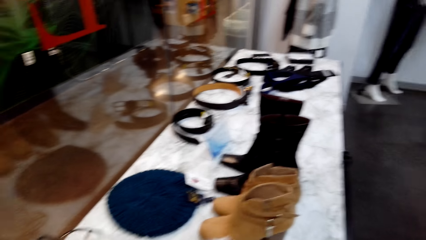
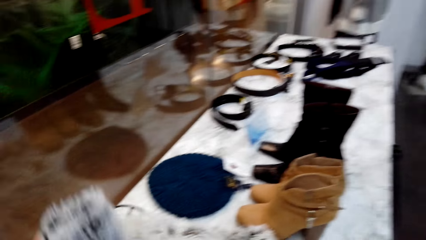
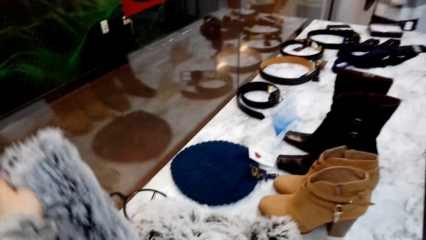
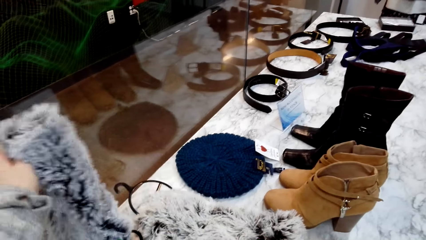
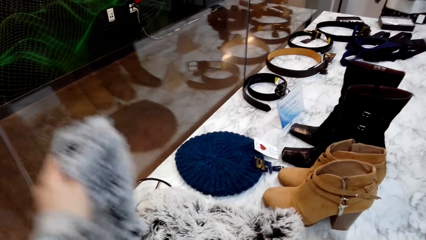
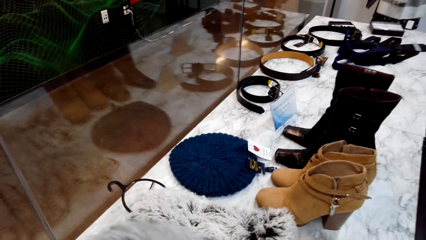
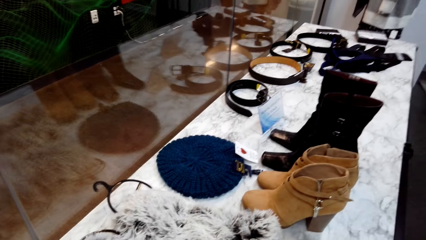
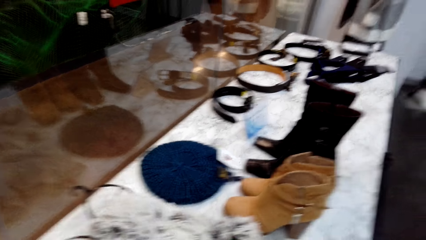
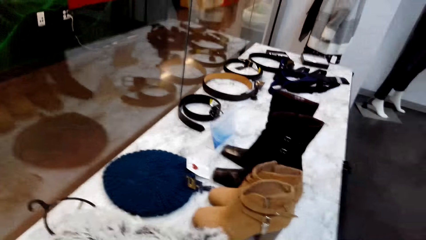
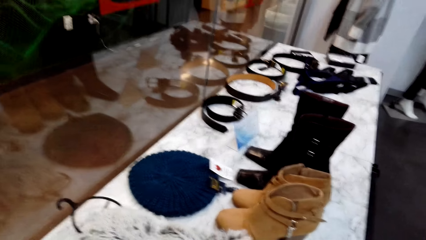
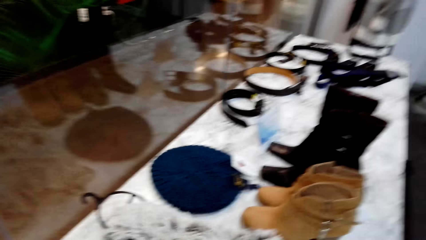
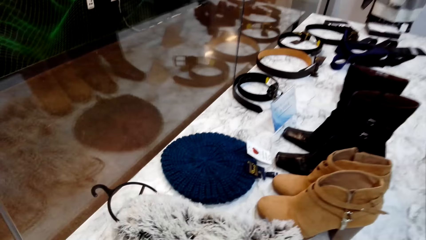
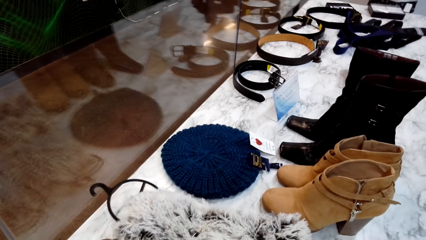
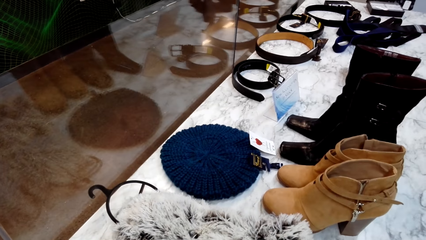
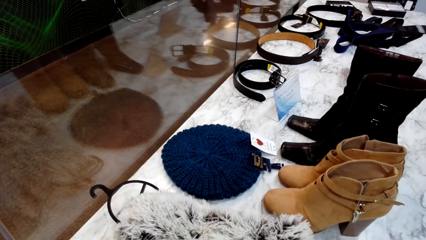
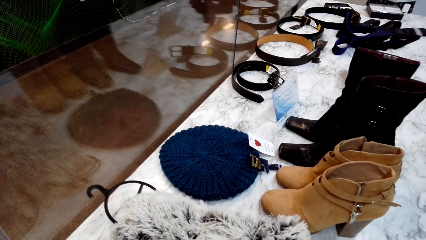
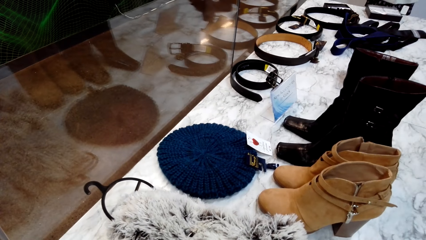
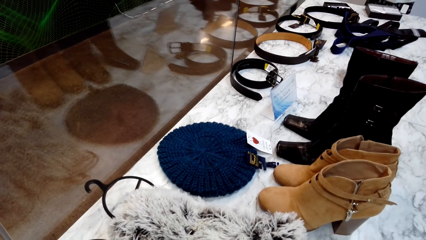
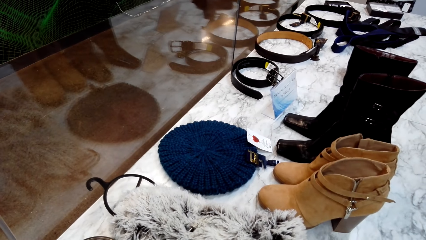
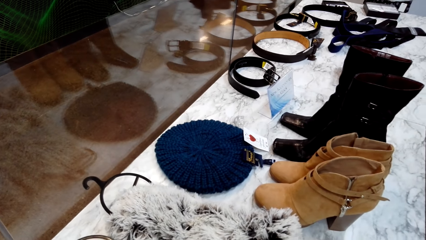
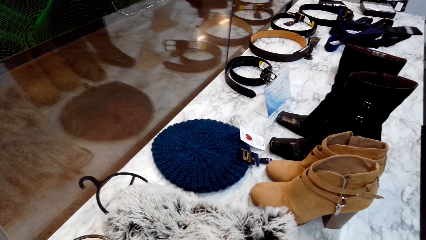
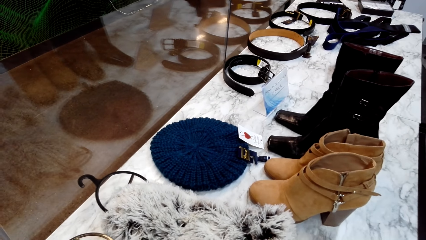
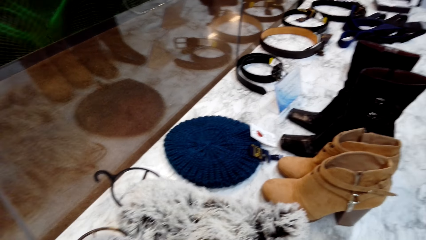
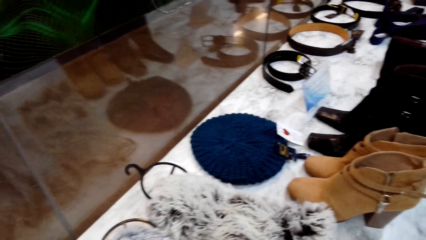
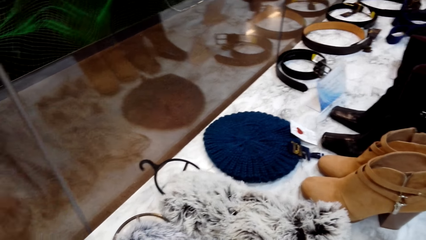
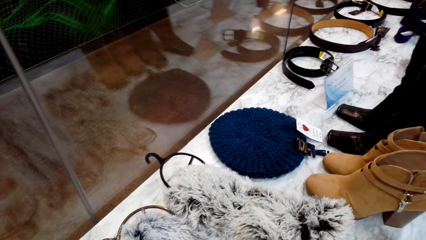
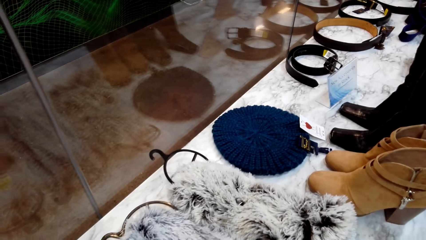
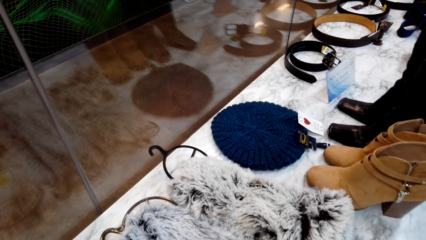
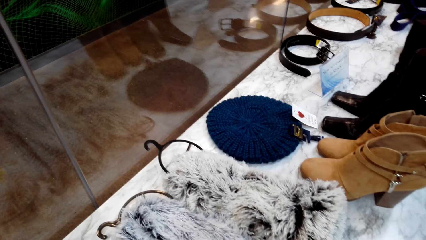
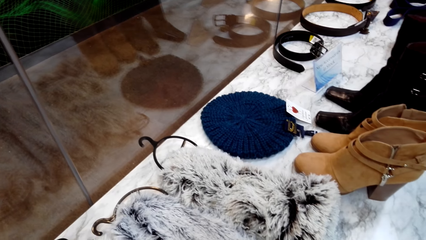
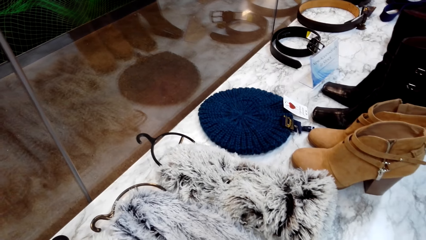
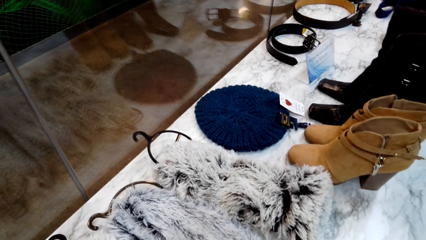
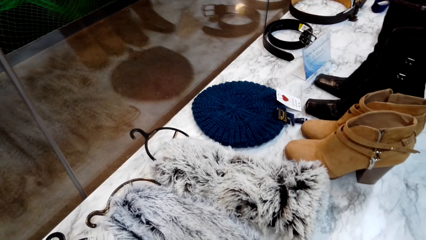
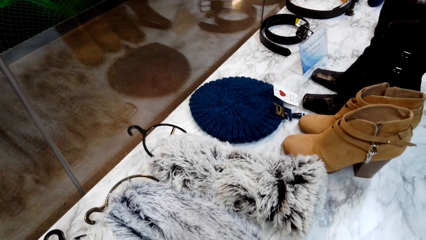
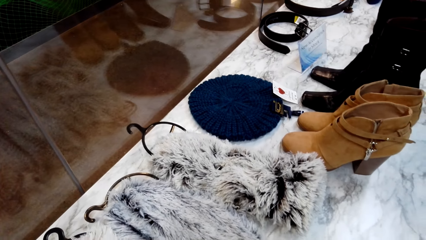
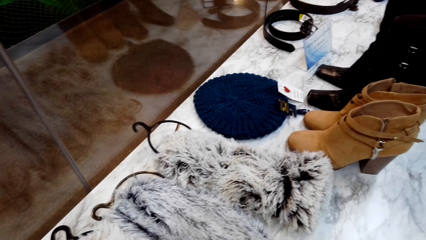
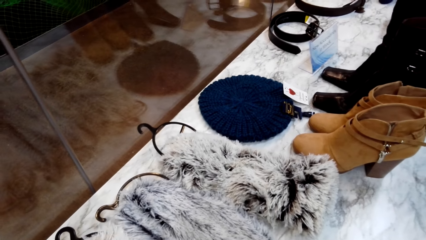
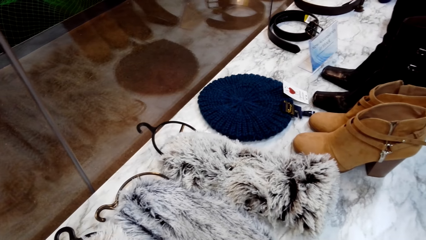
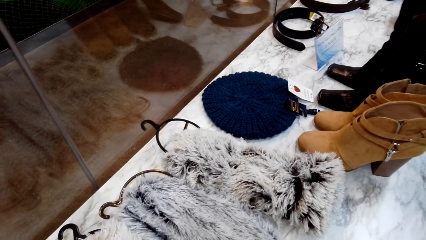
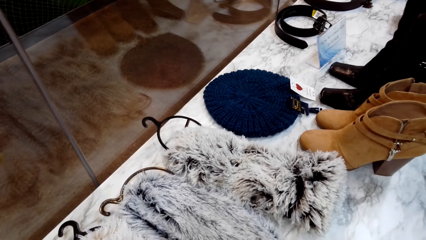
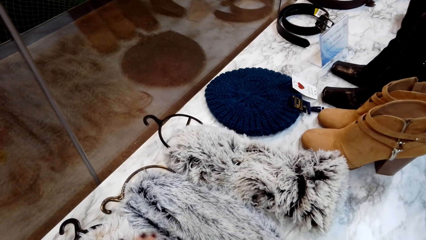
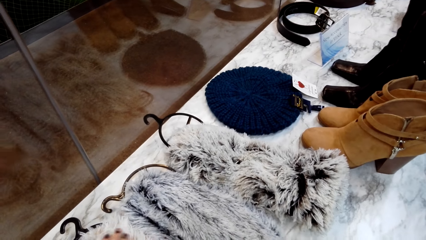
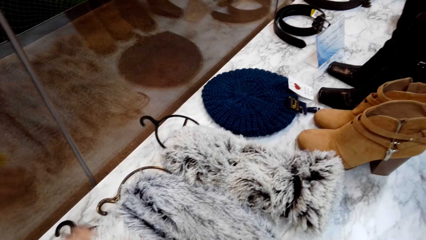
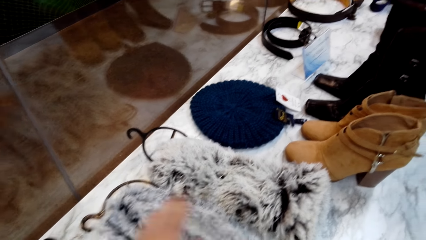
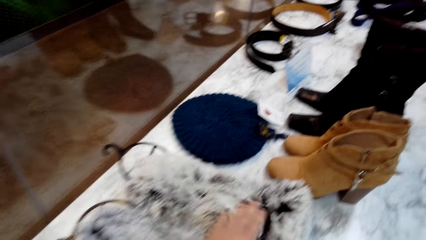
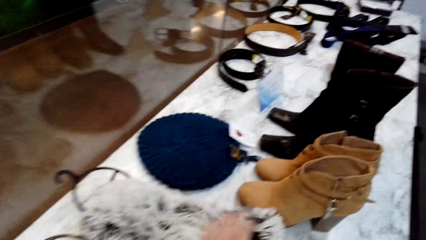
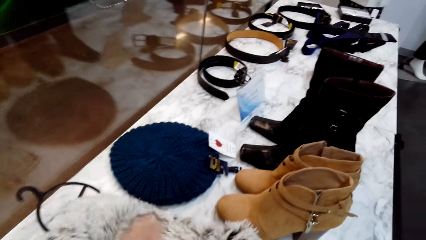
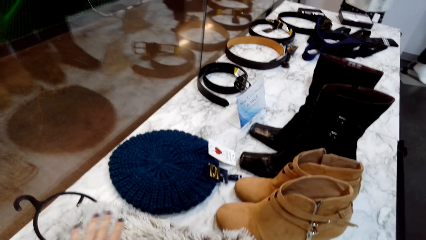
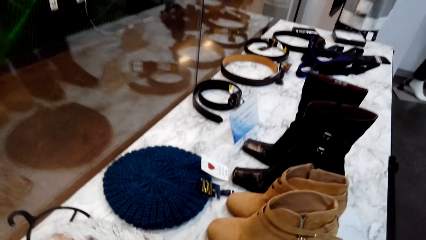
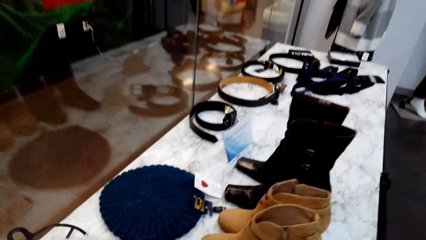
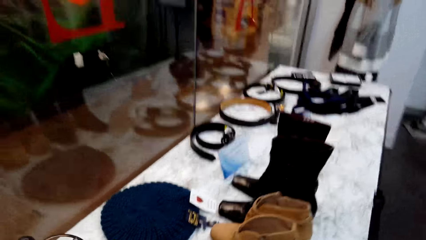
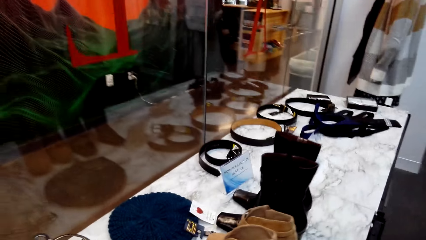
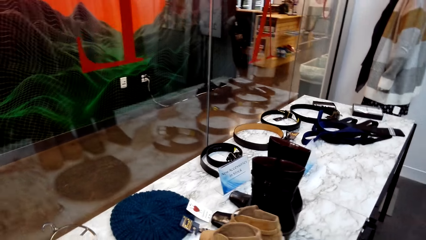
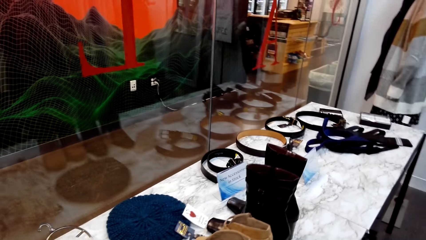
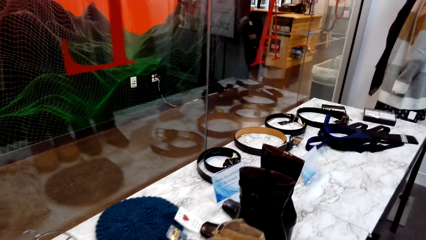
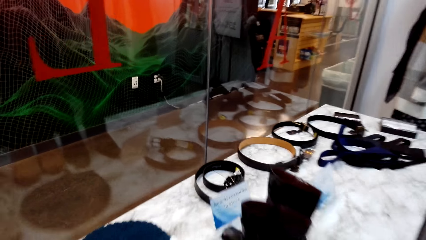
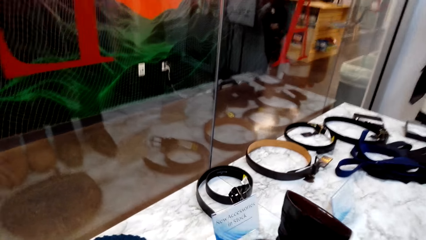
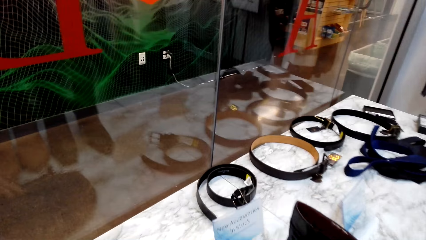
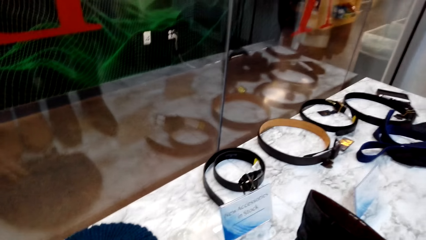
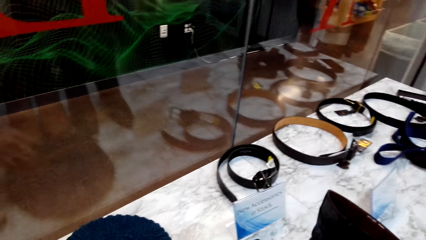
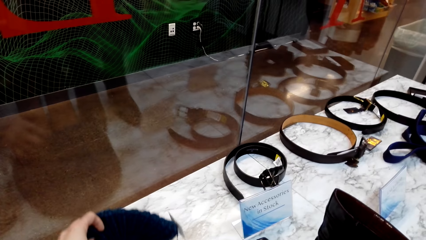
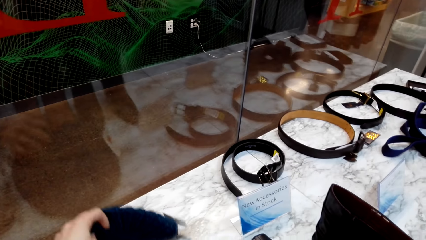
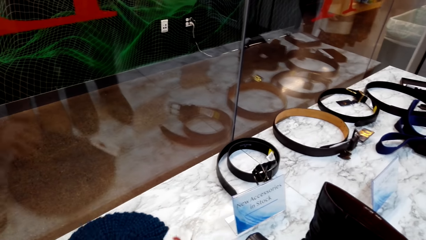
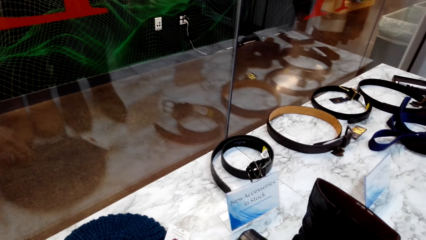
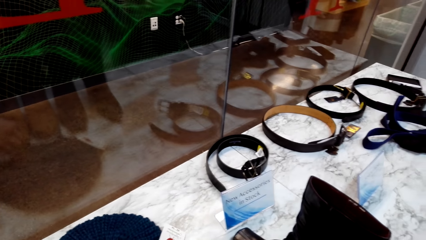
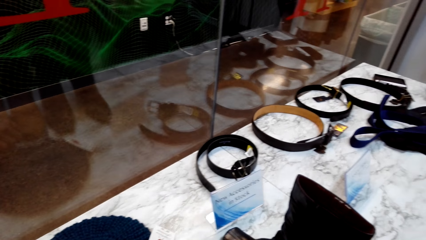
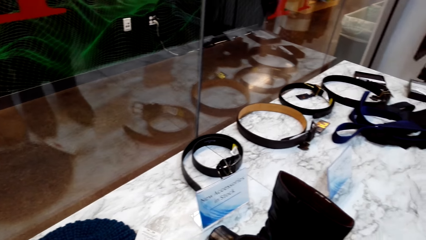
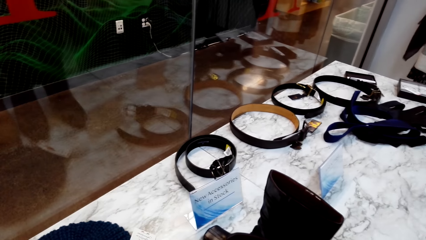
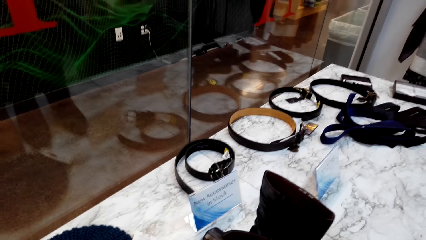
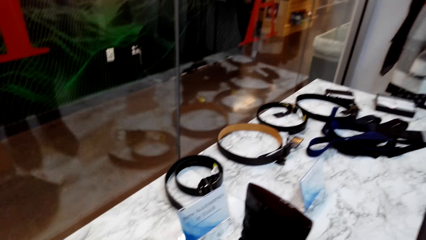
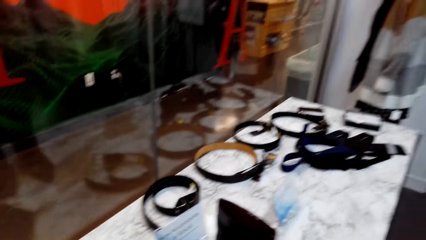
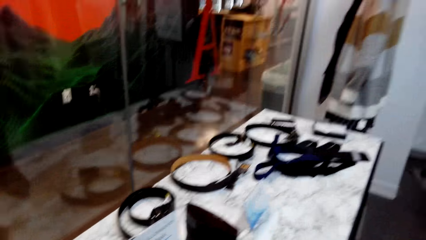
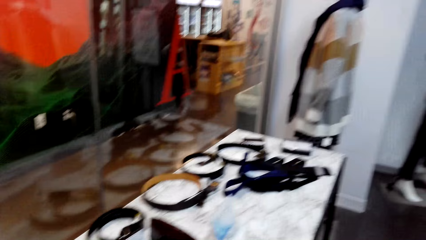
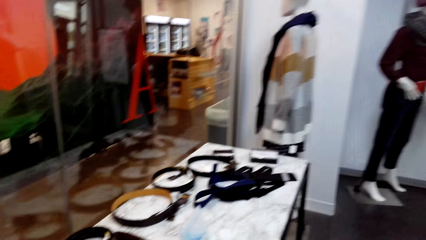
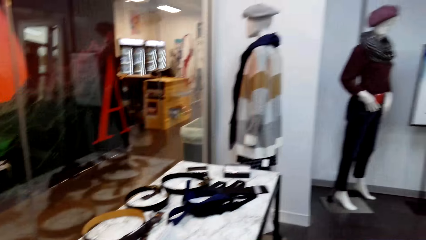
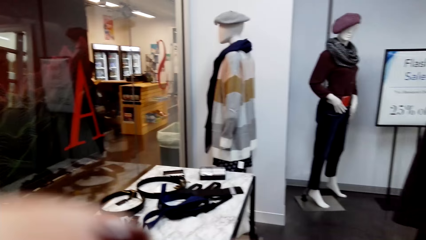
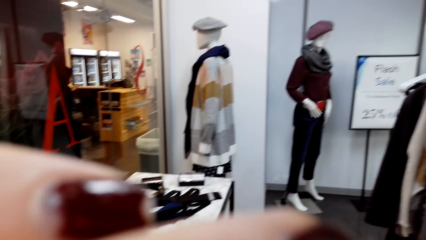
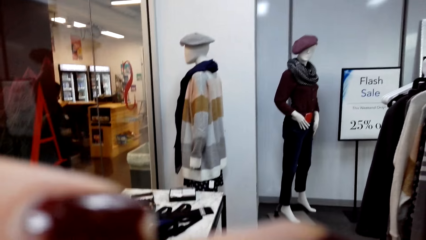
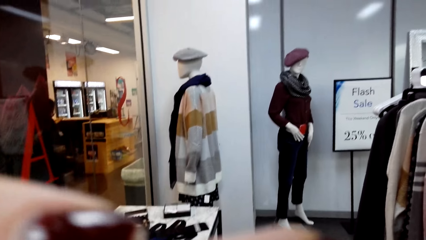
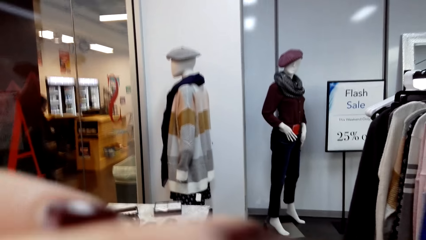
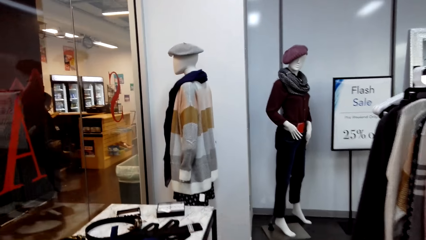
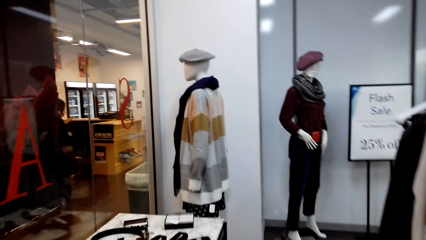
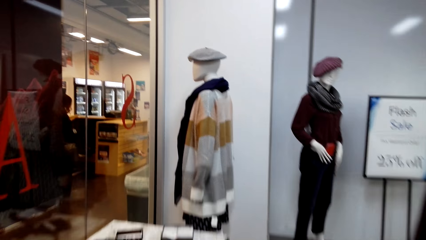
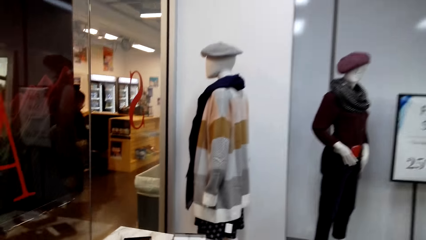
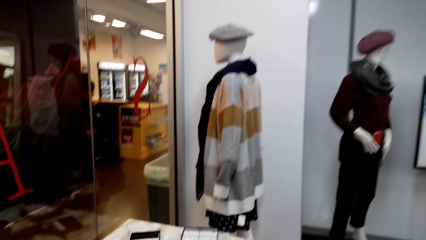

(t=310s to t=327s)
The camera wearer picks up the scarf with the left hand. They stare at the scarfs. They look at the display. They touch the knit cap with the left hand. They stare at the belts.
